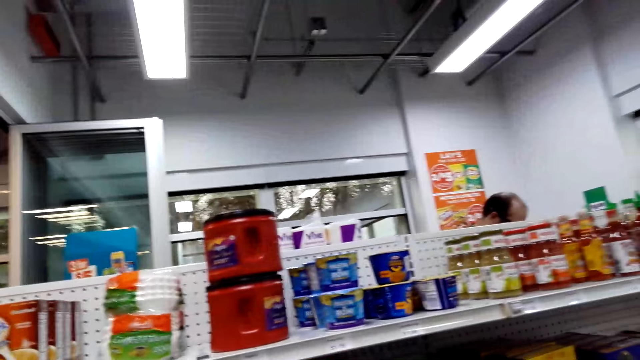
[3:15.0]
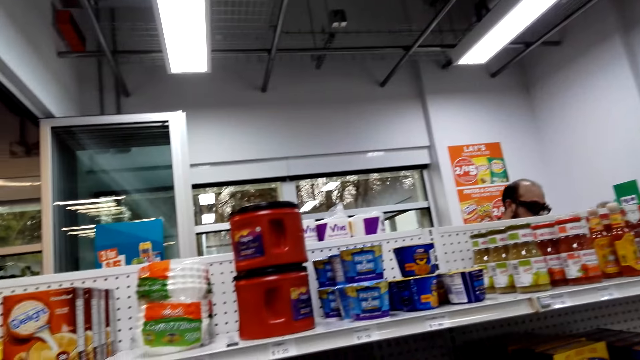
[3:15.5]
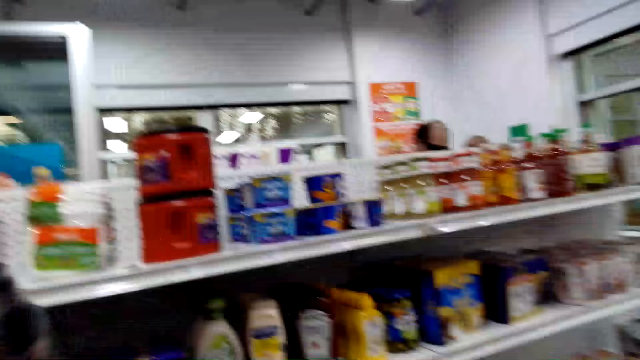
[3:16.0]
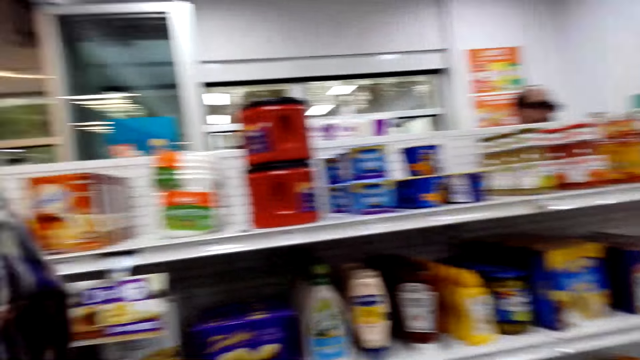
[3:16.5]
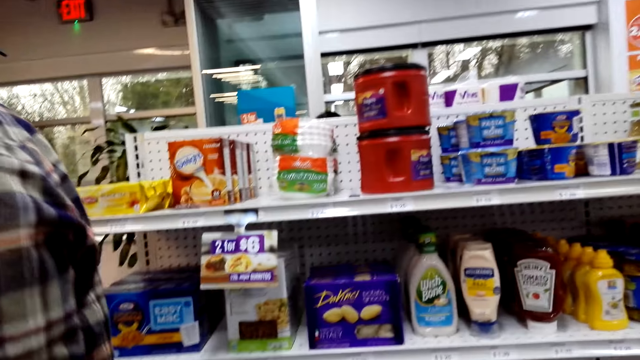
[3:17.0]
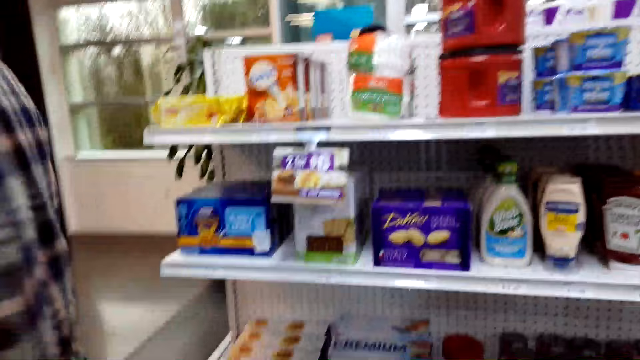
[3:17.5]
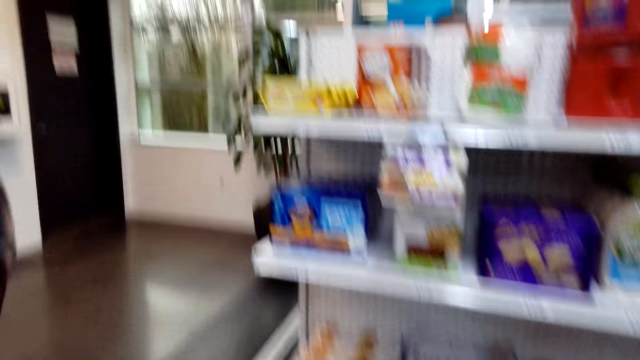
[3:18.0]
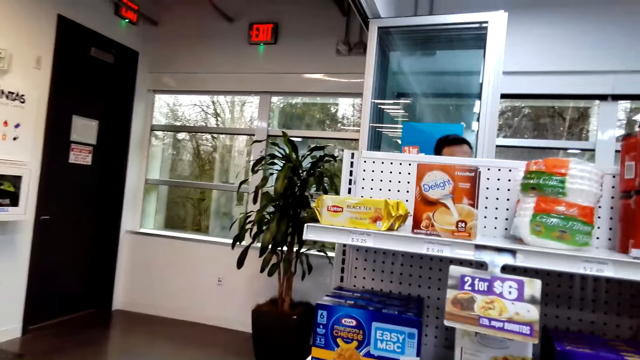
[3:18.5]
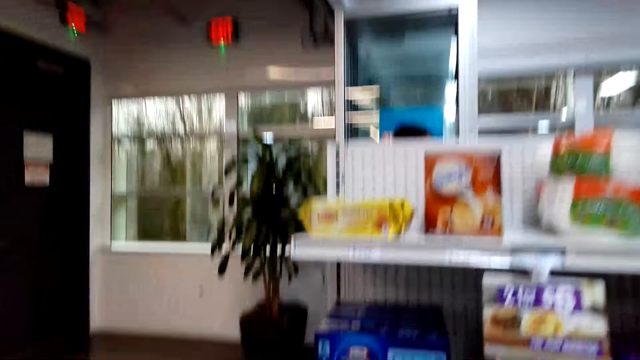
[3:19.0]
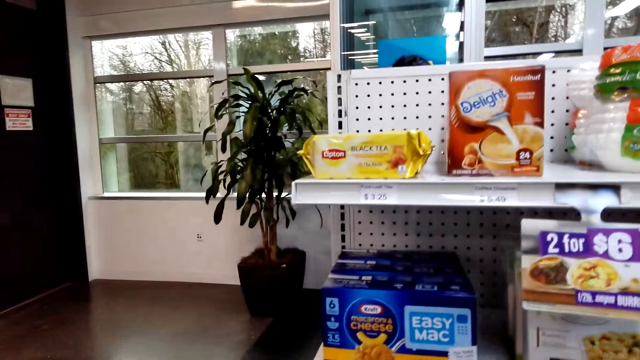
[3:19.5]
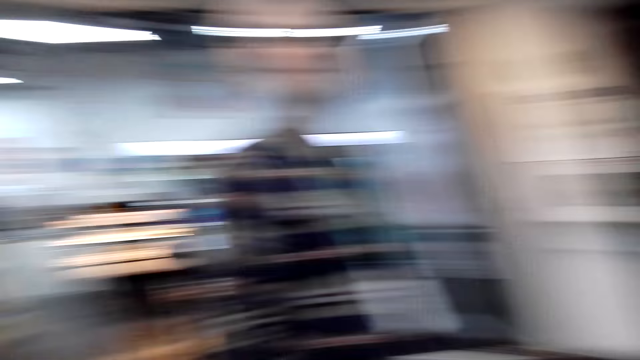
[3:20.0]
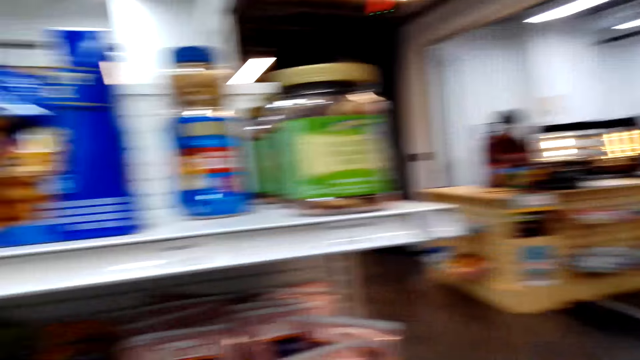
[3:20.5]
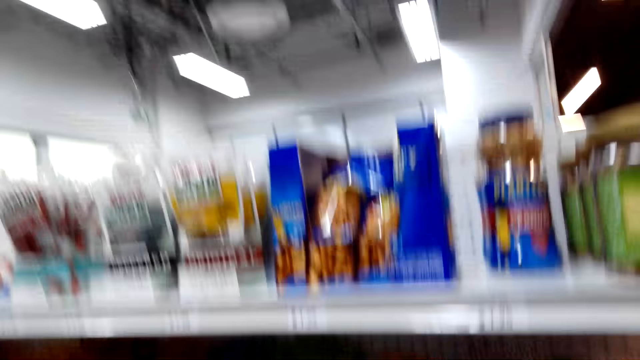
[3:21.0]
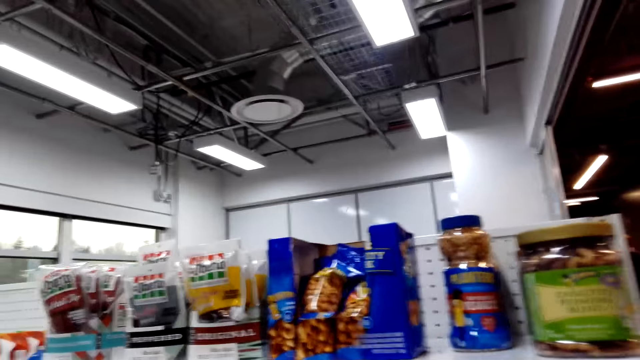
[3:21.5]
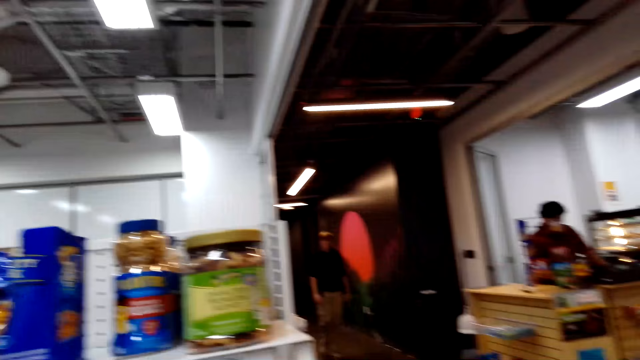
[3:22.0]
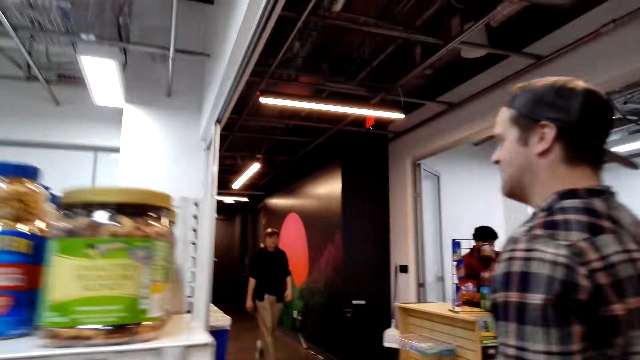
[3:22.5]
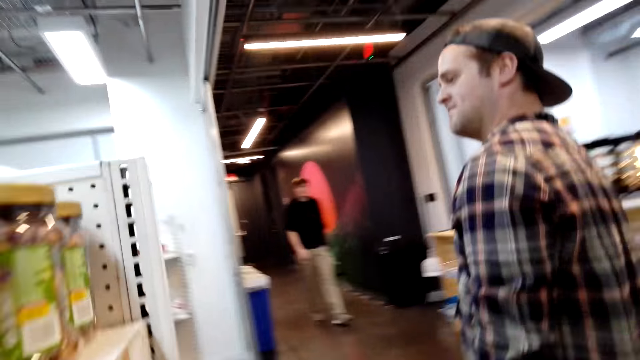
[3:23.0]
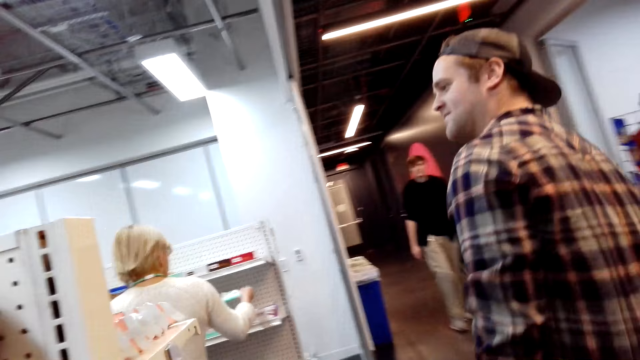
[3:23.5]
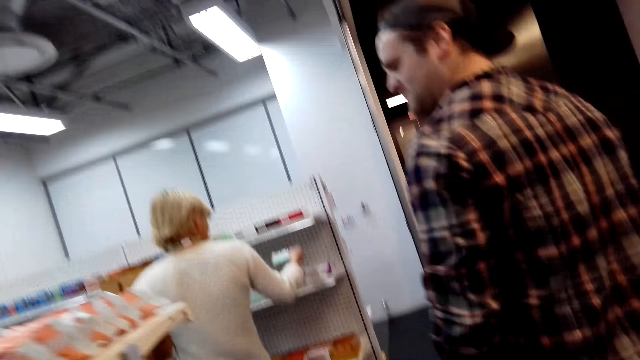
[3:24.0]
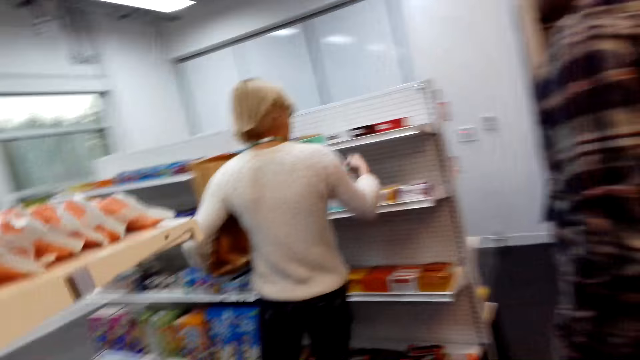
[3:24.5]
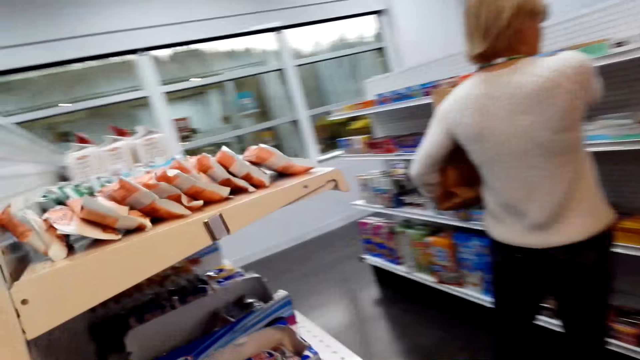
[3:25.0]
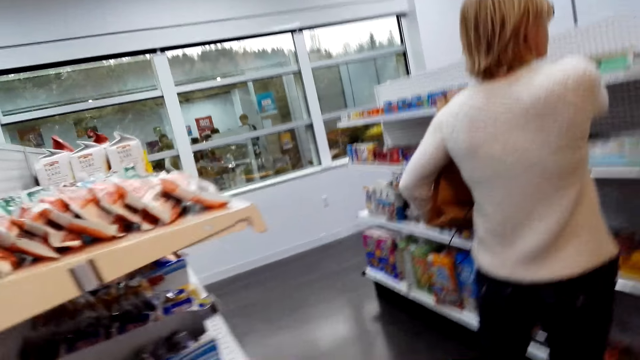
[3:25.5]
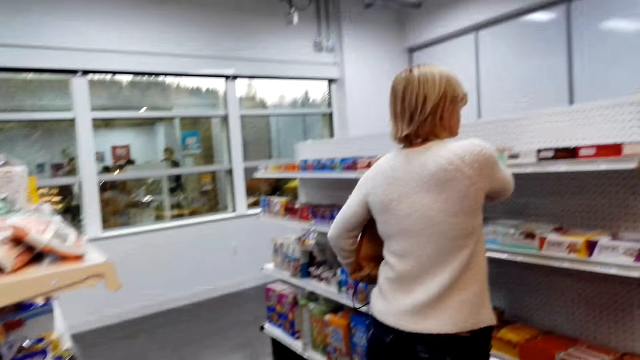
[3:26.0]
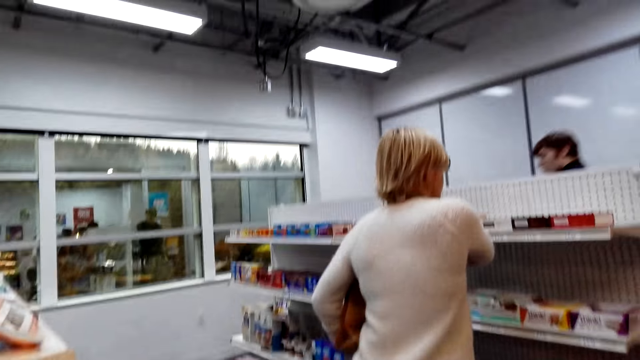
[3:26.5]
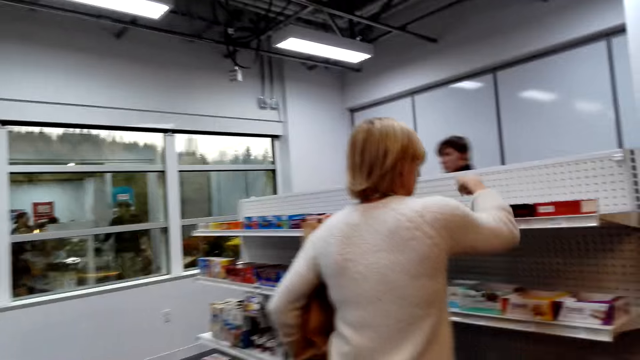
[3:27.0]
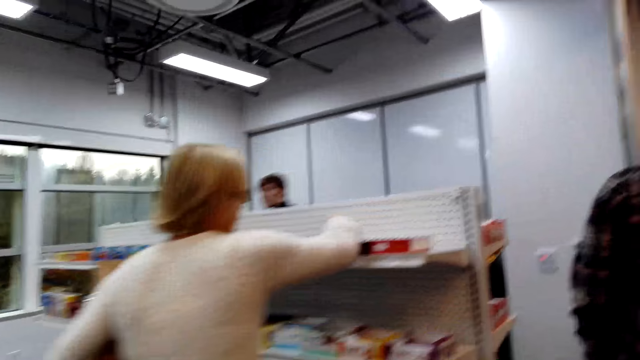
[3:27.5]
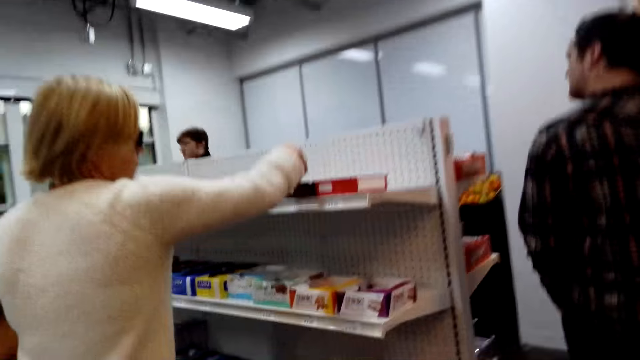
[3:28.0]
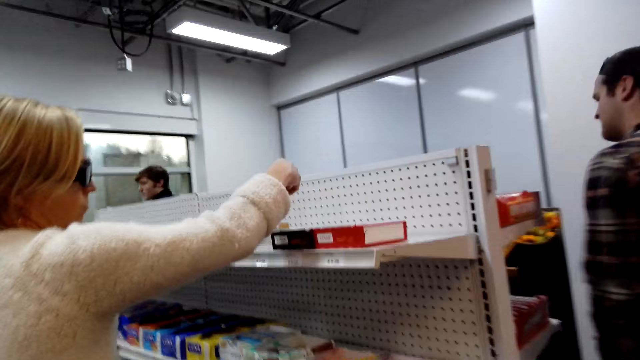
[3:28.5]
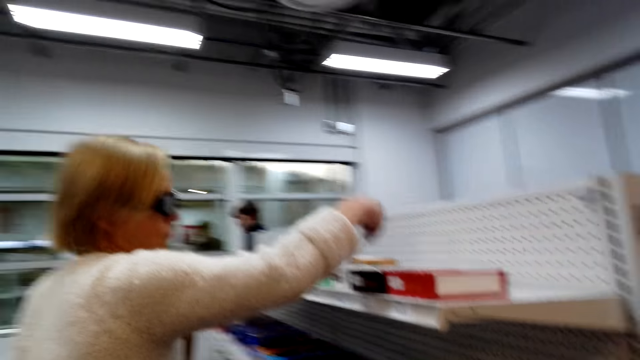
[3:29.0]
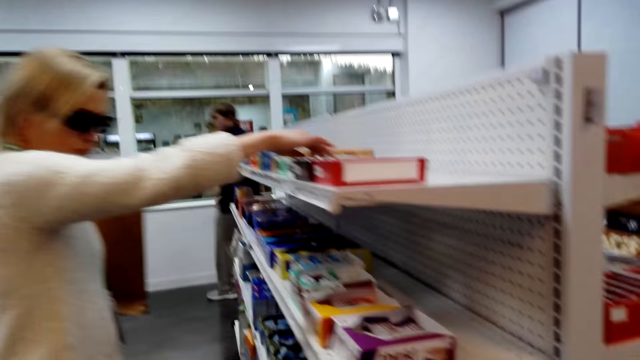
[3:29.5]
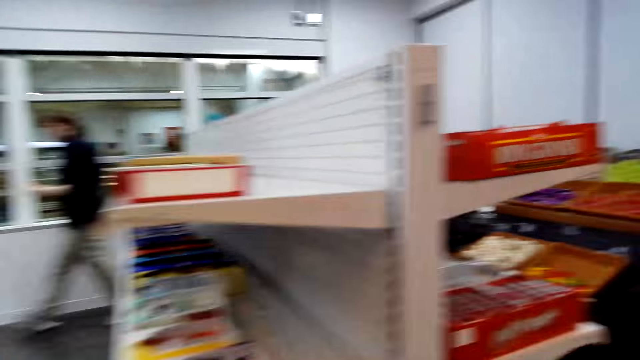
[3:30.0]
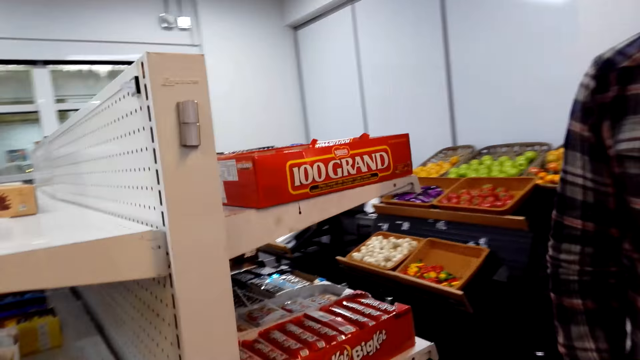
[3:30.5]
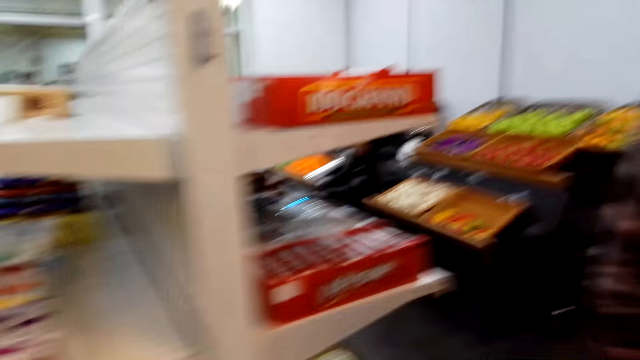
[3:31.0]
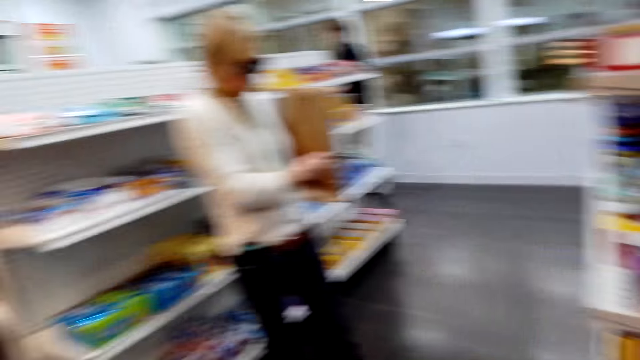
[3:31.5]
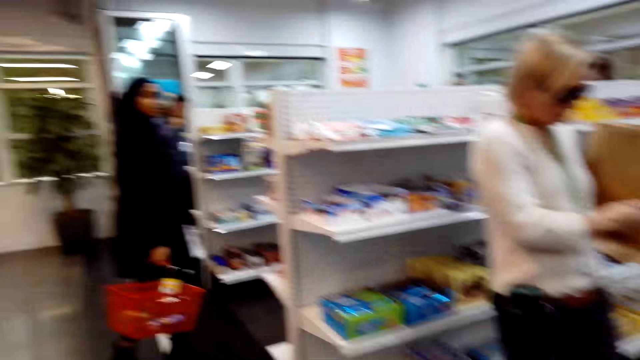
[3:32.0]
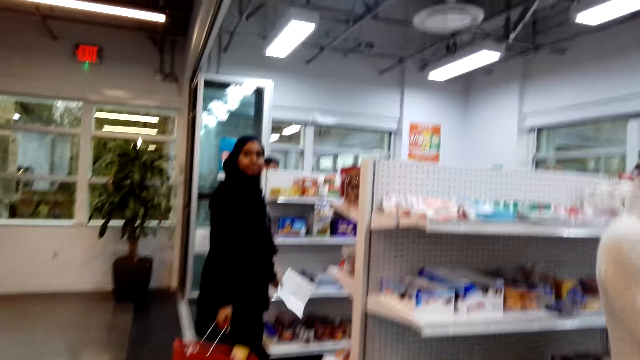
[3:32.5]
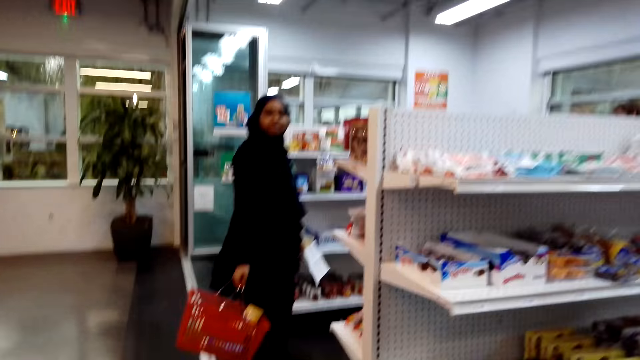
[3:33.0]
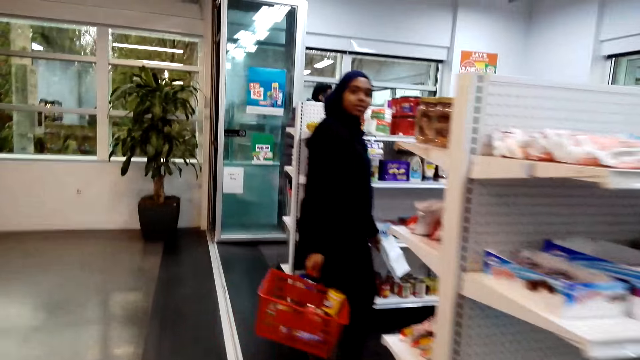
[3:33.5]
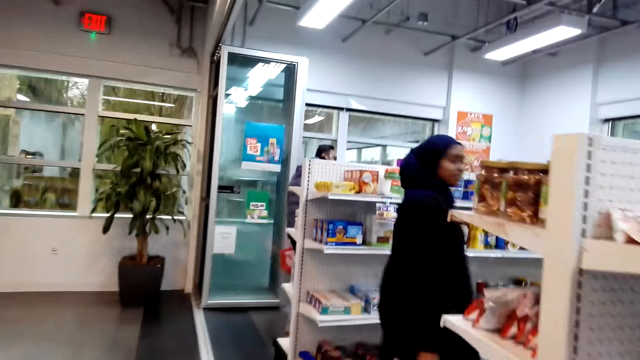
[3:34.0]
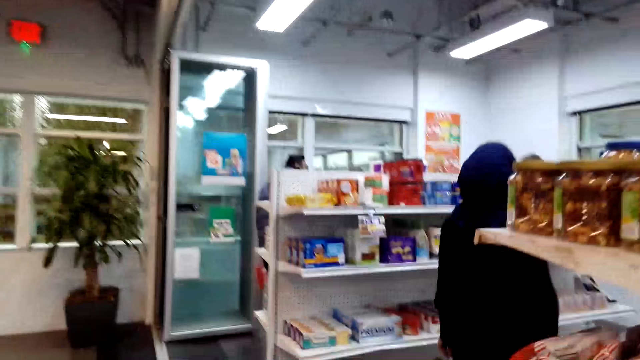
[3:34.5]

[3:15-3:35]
The man walks around. The camera wearer walks around the supermarket.
